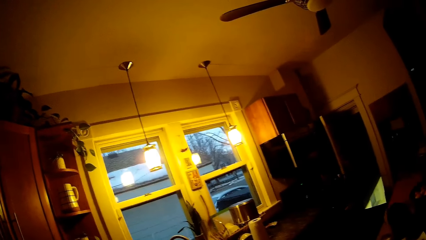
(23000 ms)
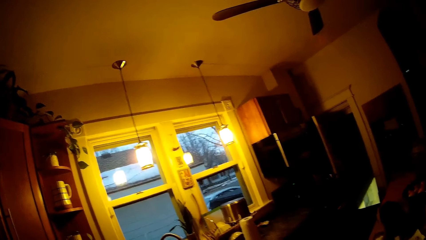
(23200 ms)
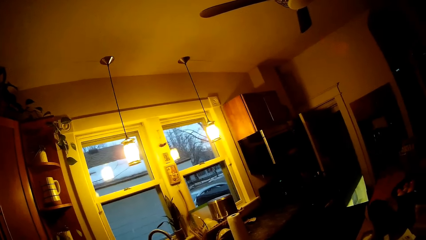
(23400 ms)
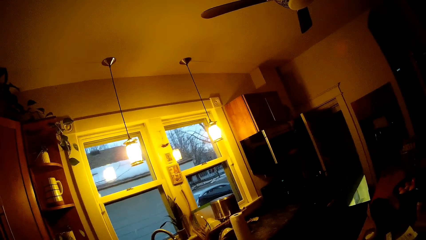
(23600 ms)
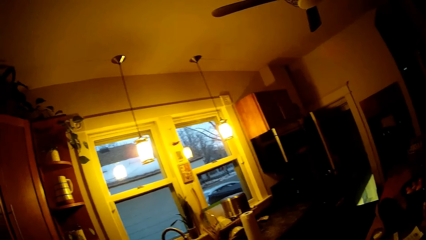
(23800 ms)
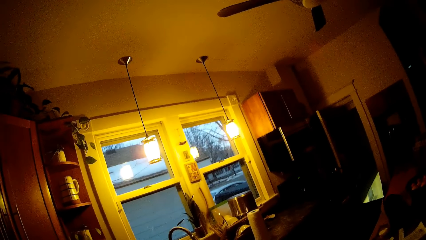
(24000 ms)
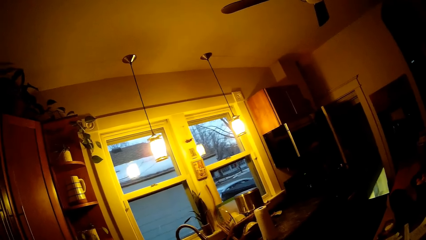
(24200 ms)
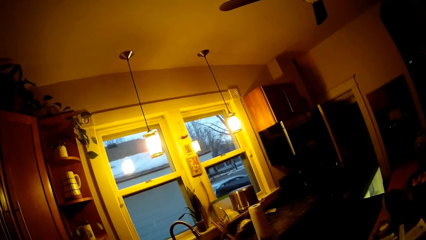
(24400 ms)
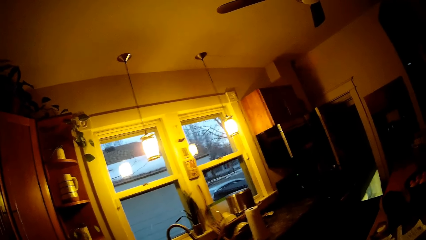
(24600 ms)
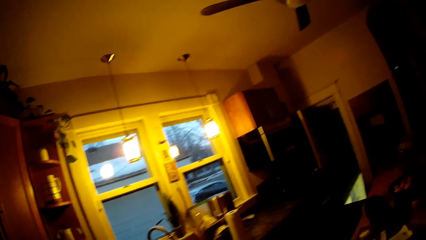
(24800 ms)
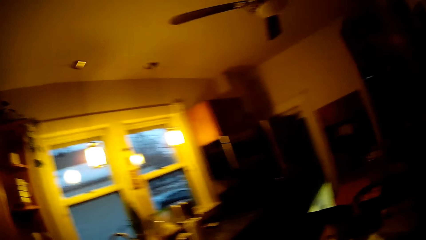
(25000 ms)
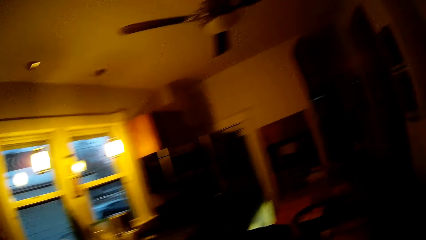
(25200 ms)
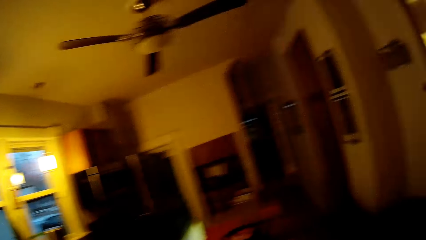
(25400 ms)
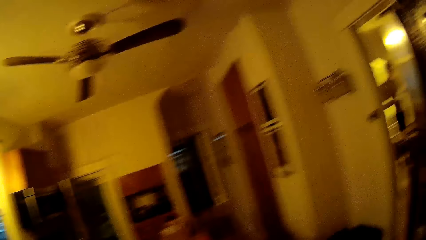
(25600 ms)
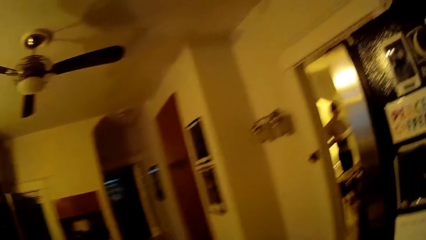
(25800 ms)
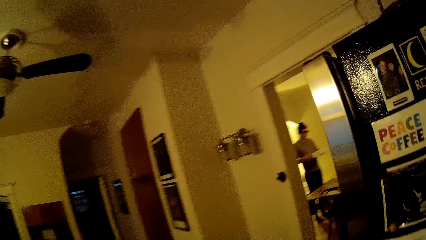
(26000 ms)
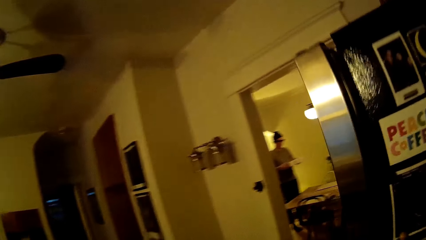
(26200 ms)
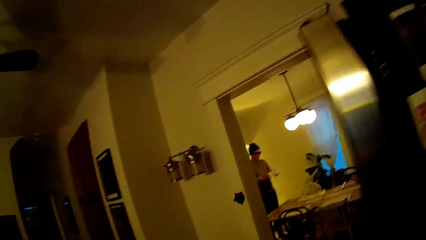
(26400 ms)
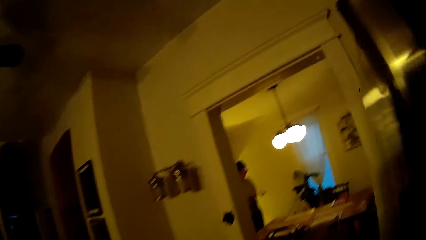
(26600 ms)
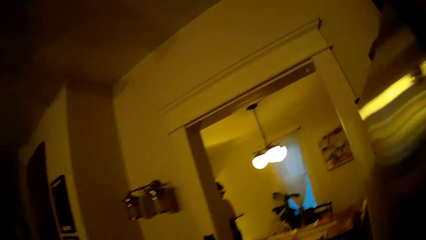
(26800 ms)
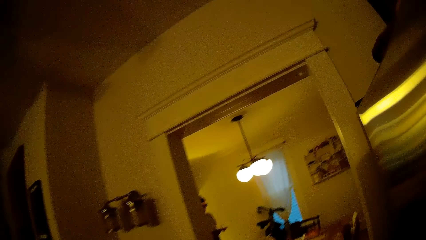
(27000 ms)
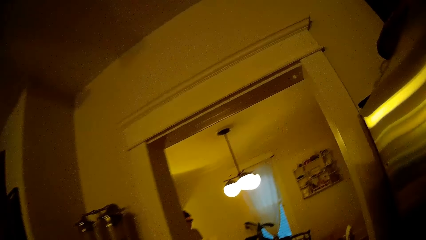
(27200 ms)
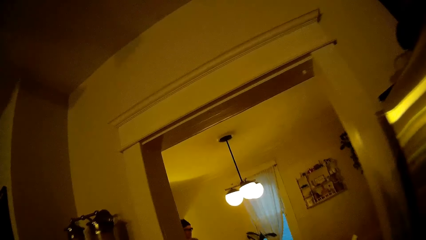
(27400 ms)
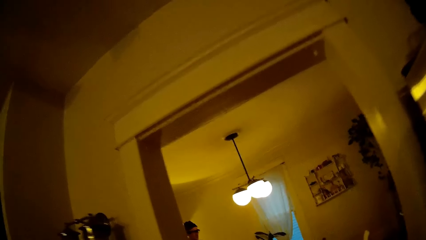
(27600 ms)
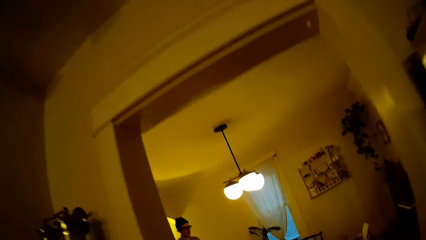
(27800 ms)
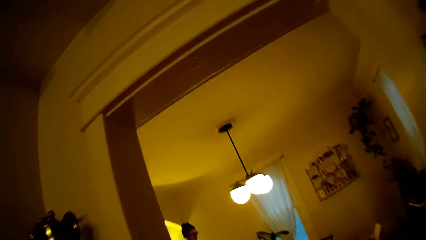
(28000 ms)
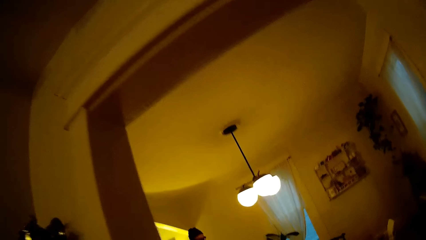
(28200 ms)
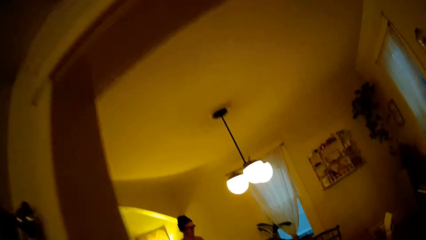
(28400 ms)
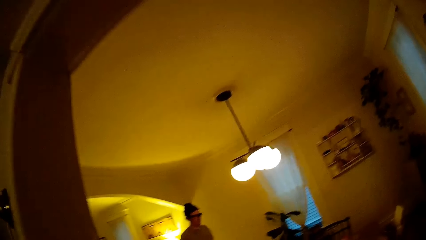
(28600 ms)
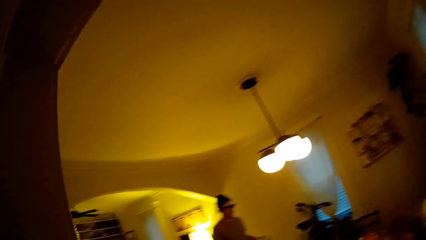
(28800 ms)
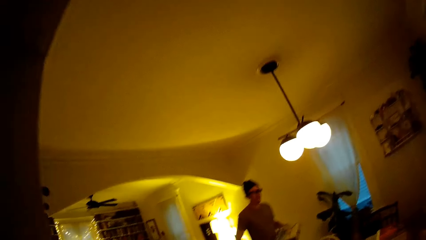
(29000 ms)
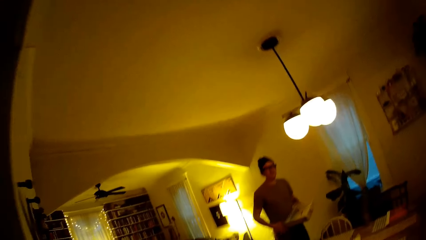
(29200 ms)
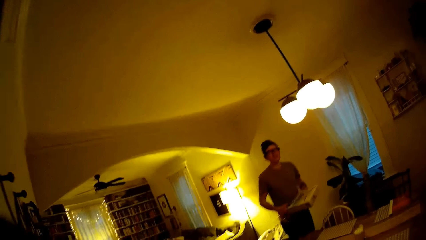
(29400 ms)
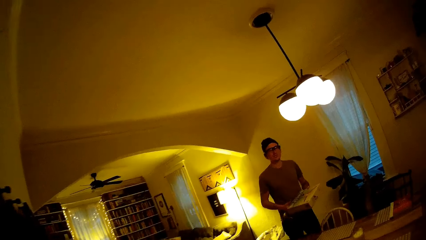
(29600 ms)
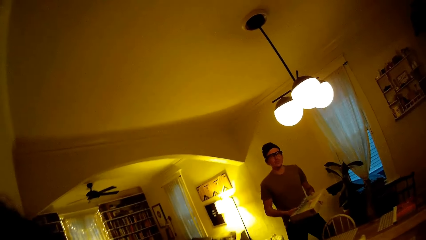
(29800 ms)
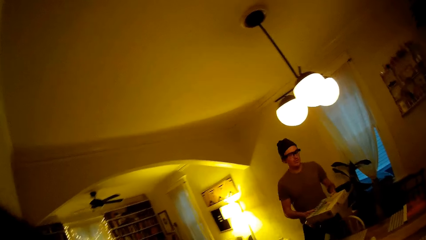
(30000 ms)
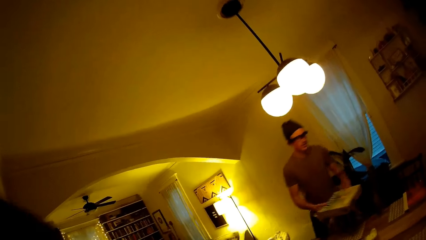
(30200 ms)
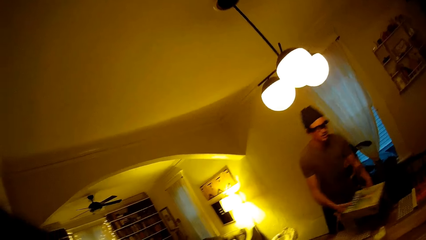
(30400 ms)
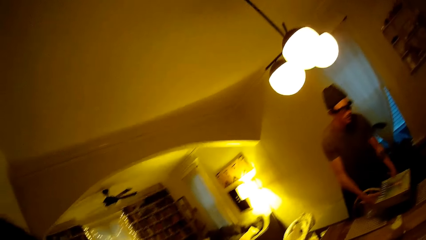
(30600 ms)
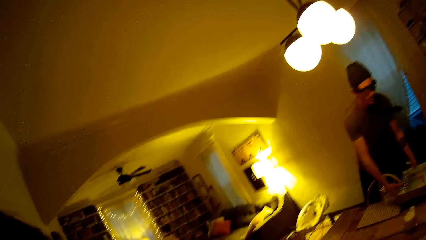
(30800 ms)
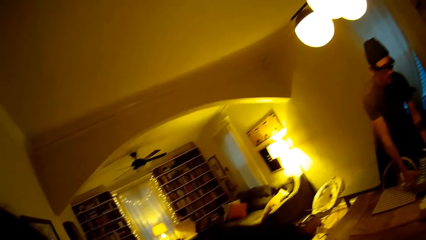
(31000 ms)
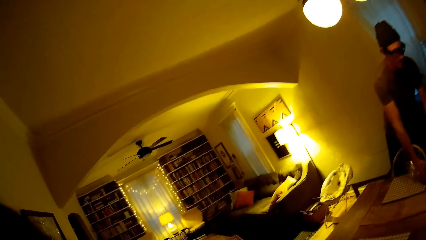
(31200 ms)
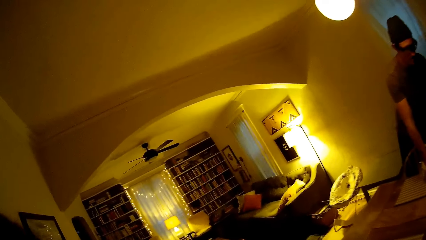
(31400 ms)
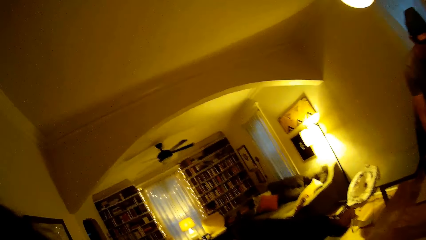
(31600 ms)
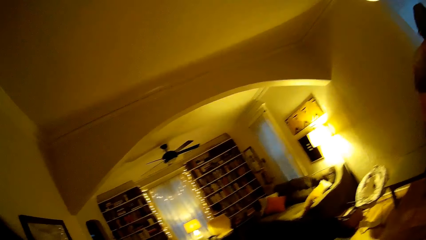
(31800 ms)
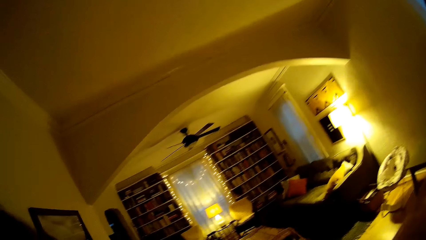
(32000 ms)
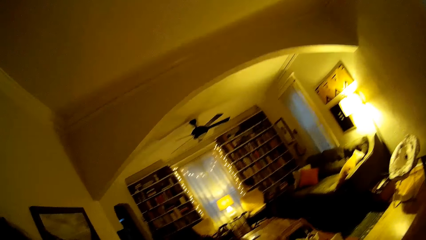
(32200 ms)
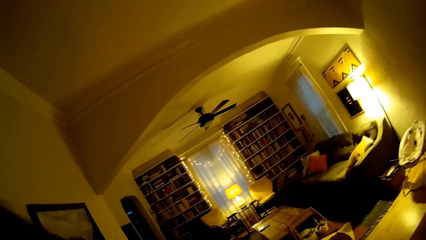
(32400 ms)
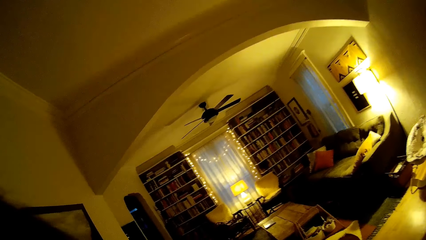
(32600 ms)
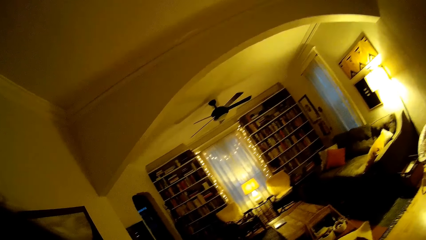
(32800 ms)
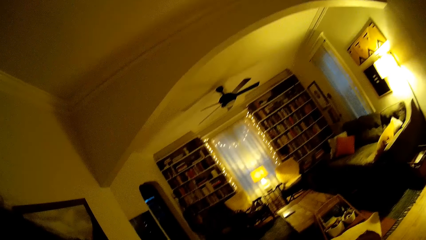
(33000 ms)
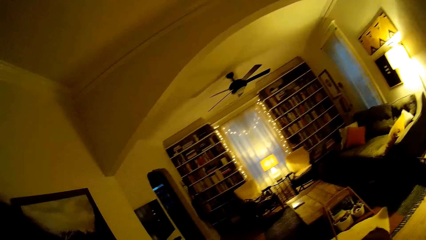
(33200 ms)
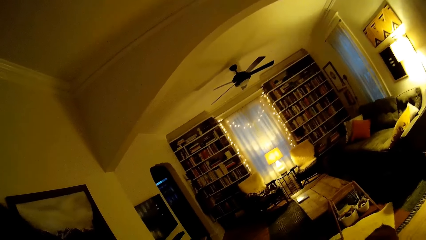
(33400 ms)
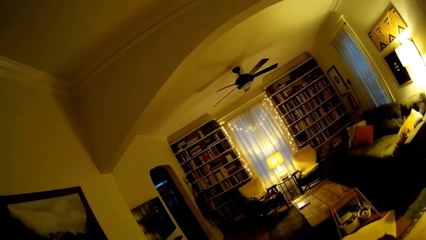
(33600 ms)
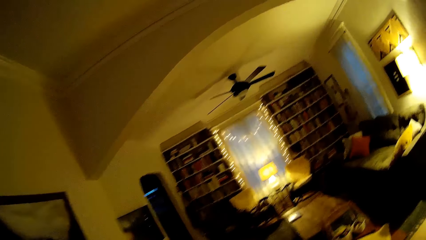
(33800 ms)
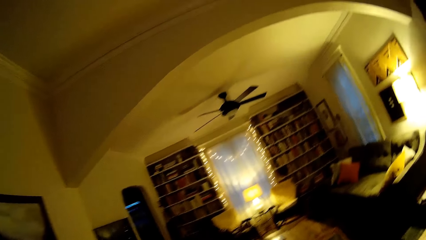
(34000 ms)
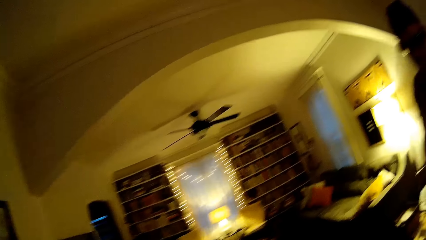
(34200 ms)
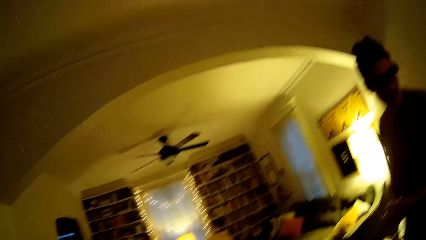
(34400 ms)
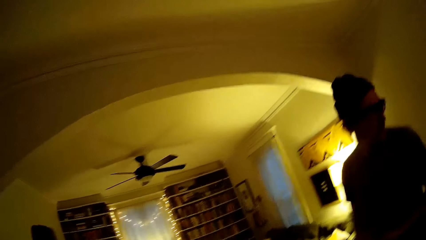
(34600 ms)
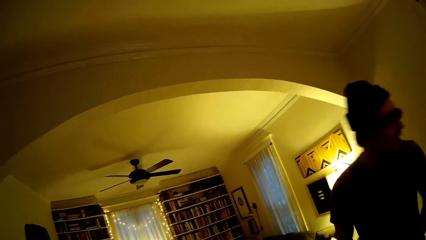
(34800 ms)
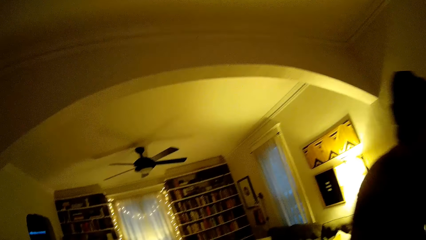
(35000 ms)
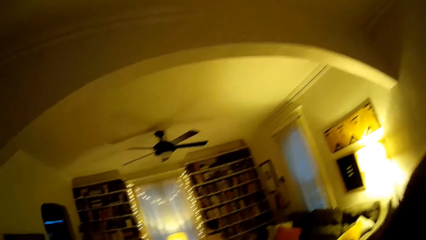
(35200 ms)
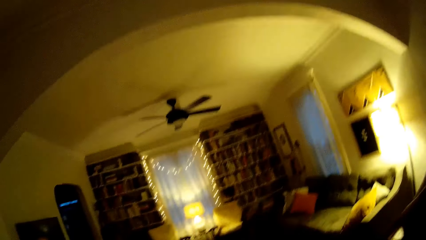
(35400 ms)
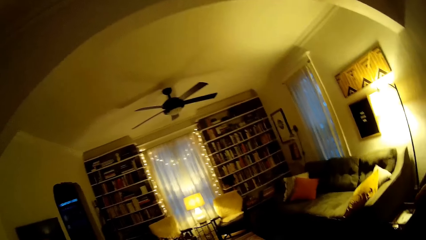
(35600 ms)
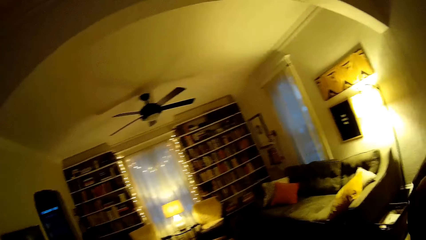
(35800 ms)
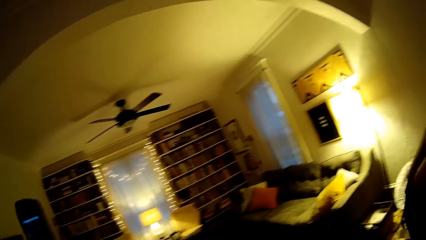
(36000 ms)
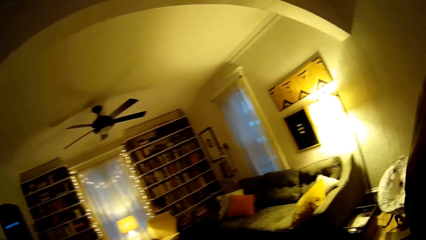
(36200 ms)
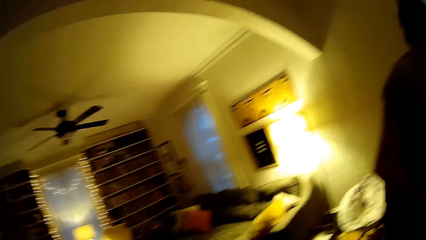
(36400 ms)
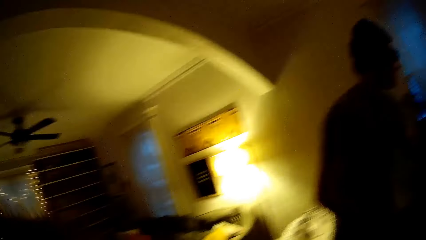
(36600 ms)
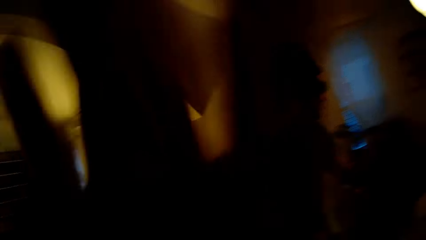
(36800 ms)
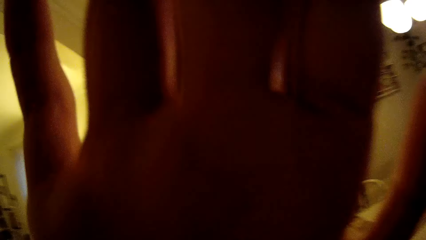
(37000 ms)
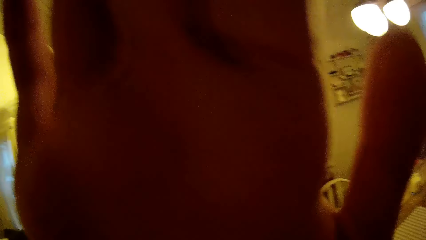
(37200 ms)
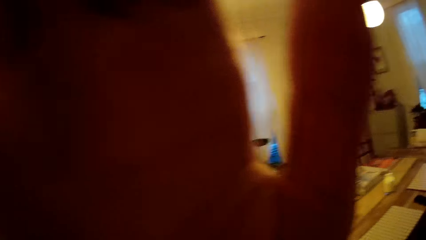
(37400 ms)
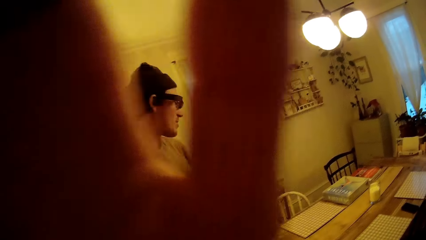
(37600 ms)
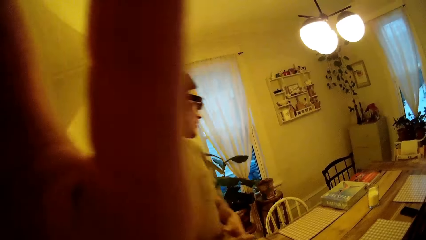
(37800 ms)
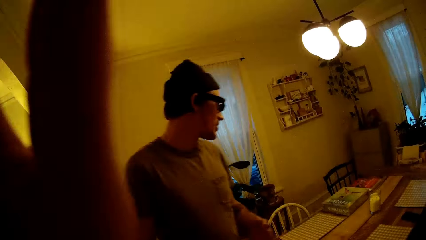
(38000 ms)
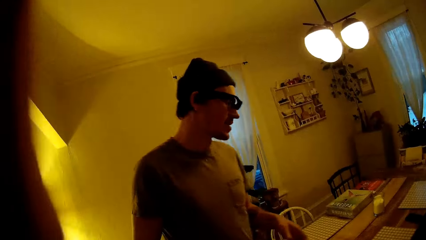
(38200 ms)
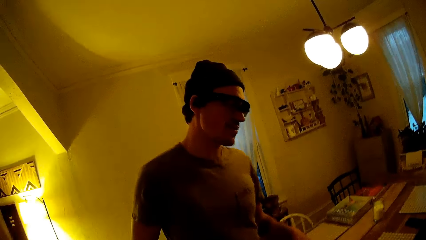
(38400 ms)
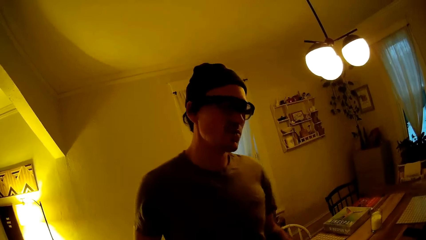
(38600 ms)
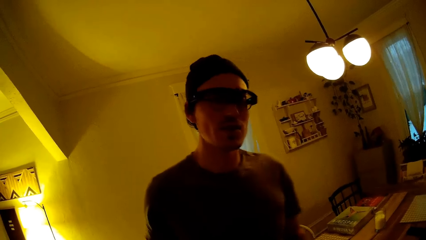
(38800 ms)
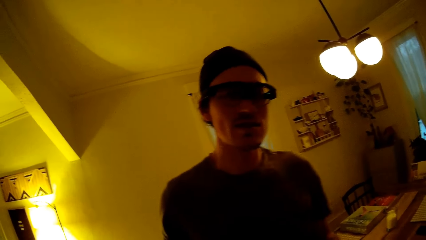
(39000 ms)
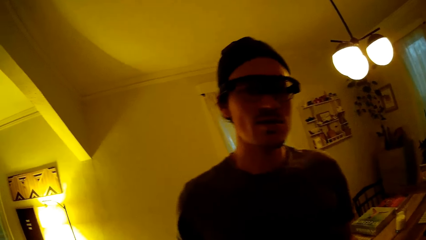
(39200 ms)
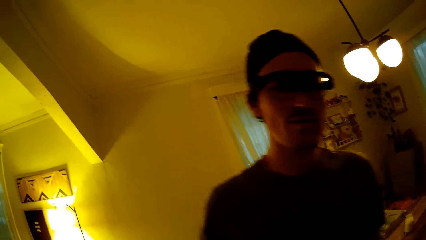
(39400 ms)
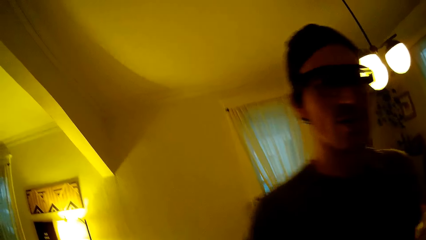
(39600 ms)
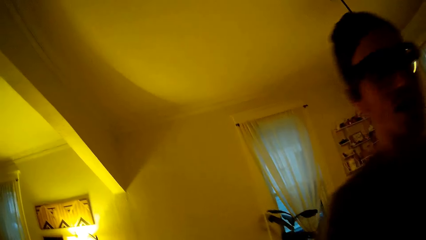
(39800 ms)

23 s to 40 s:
A man interacts with the camera wearer. The camera wearer walks into a dining room. The man moves across. The man places a record on a dining table with both hands. The camera wearer walks around. The man moves across. The camera wearer lifts her hand. She wipes a camera with her left hand. The man moves across.
